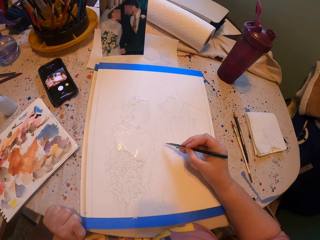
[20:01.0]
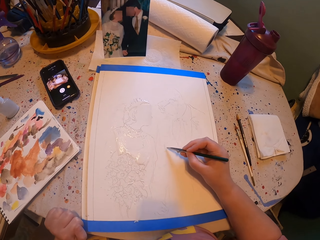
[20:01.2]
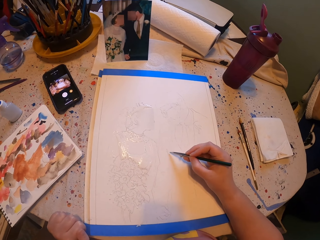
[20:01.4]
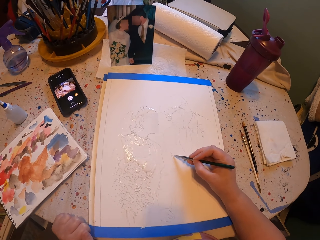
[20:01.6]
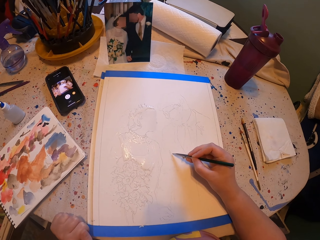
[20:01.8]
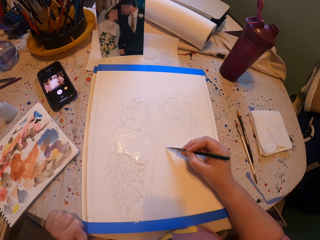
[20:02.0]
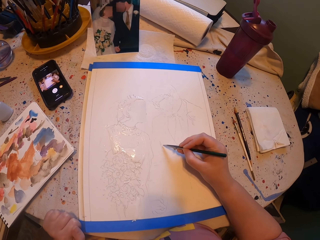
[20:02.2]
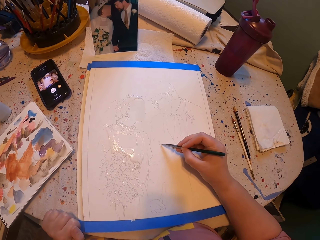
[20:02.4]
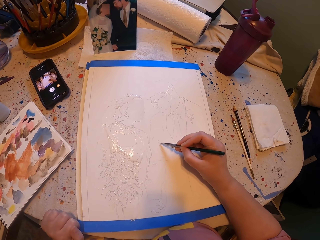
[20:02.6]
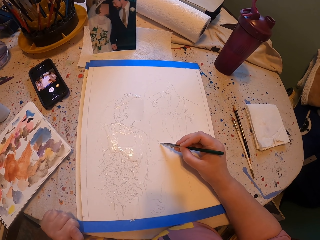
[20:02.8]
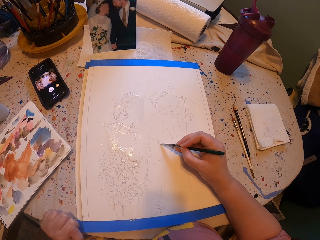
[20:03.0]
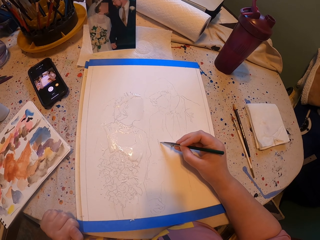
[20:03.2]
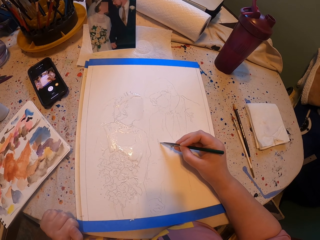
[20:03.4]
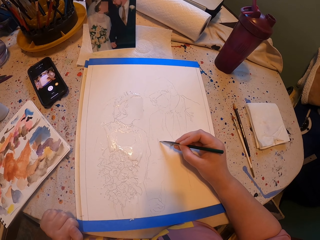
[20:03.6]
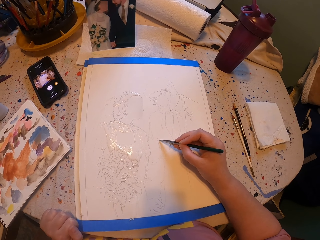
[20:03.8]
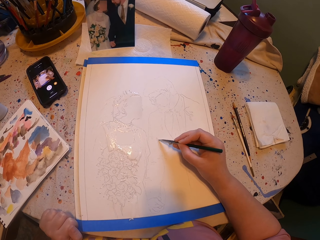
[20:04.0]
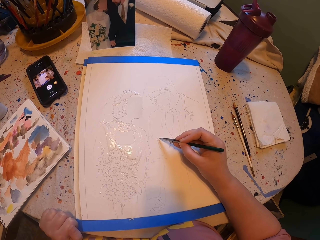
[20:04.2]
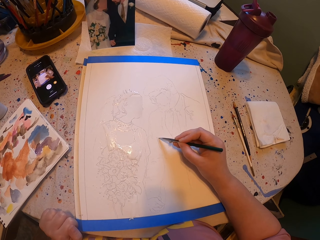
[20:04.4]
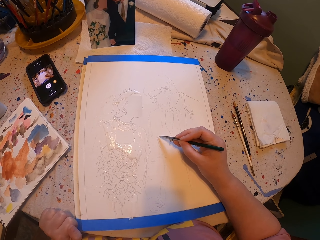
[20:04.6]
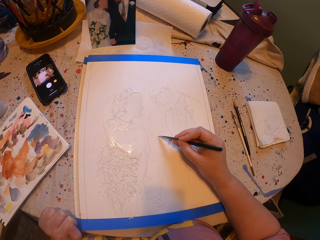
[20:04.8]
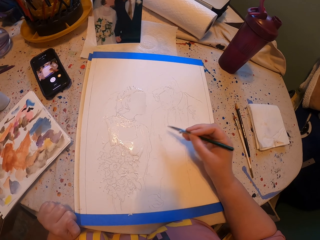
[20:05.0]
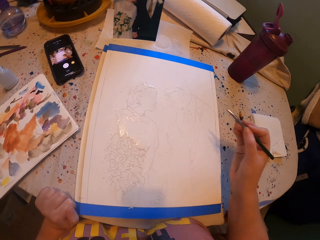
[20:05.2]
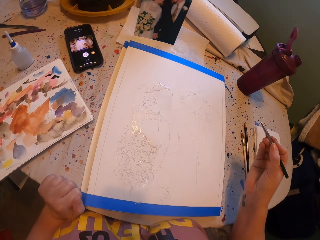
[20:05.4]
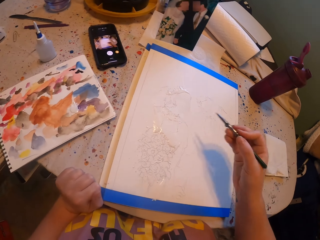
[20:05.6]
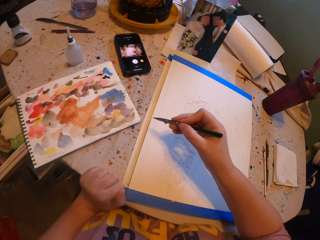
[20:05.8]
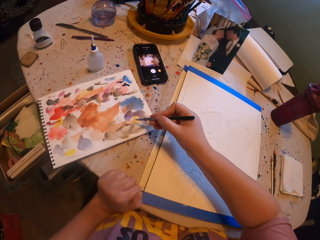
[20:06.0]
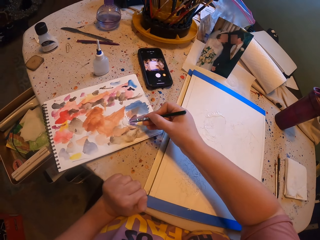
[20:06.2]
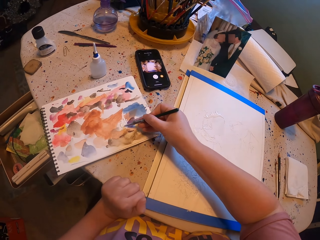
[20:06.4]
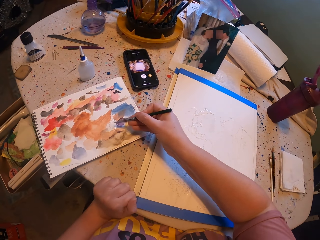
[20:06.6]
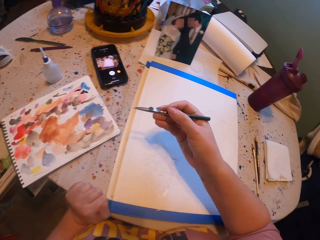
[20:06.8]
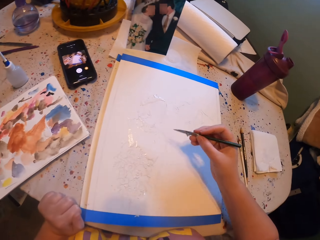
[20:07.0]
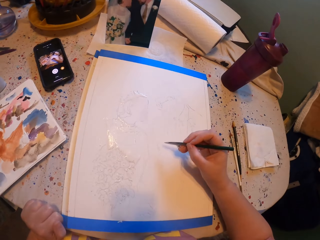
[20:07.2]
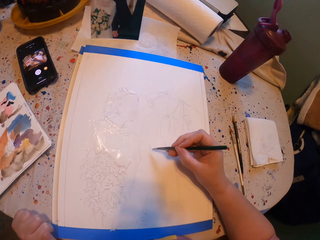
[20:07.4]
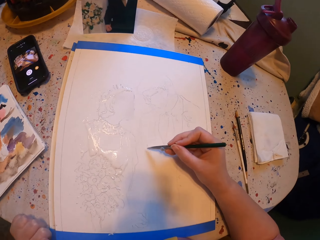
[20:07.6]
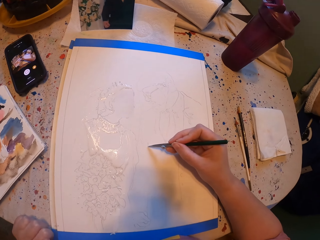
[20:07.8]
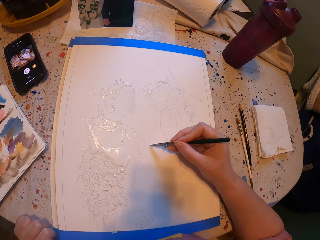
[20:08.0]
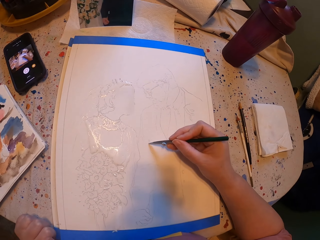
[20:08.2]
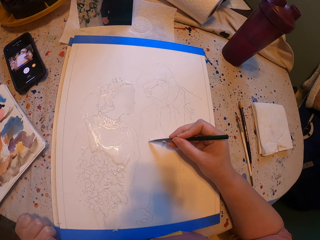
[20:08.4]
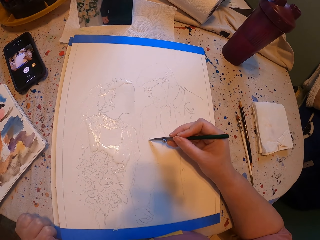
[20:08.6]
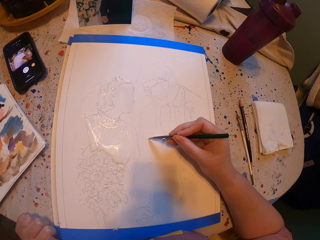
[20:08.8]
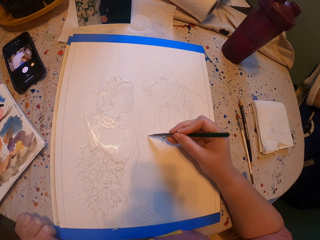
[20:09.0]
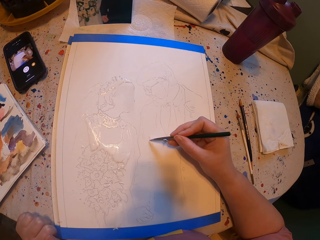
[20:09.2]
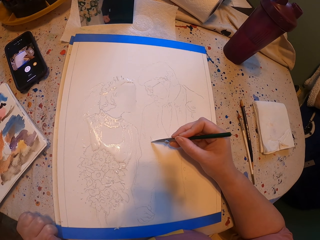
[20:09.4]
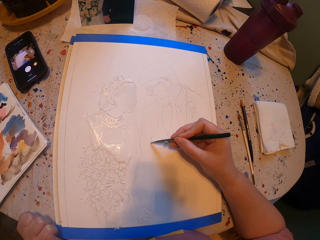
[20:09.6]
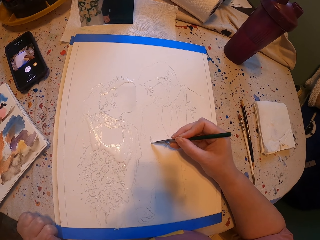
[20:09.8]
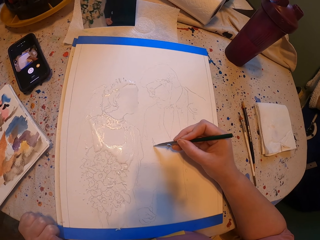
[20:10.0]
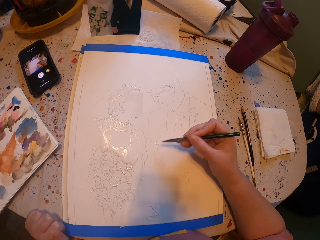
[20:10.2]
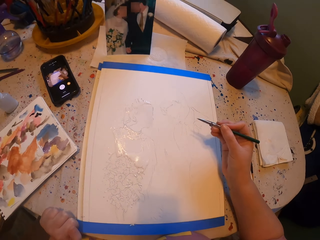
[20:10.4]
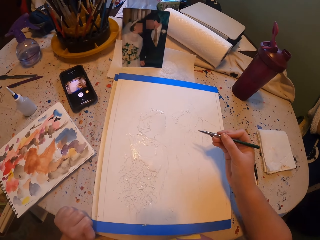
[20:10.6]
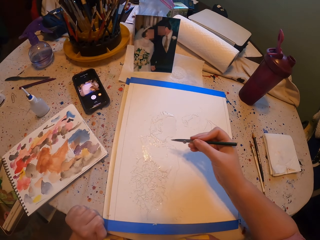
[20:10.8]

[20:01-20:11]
The camera wearer paints a picture with the pen brush on the paper. They rub the pen brush on the ink paper. They dip the paintpen into the paint. They paint a picture with the pen brush on the paper.

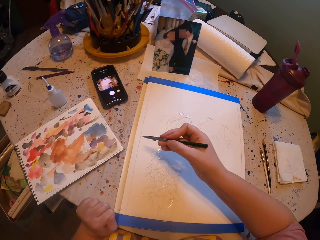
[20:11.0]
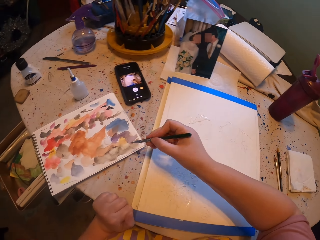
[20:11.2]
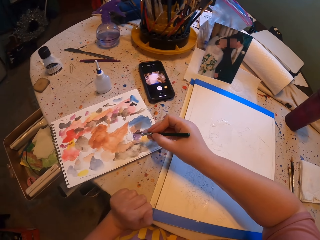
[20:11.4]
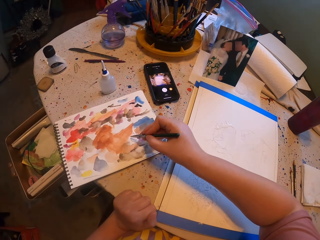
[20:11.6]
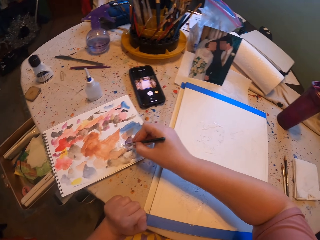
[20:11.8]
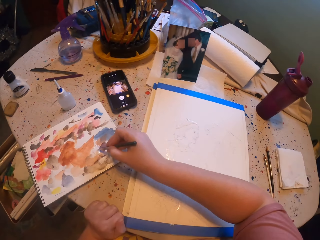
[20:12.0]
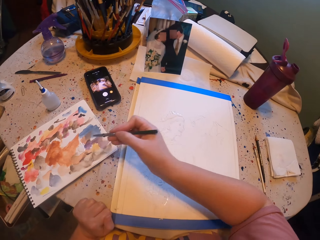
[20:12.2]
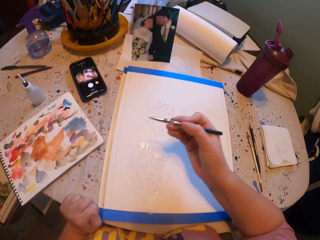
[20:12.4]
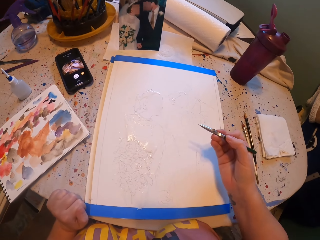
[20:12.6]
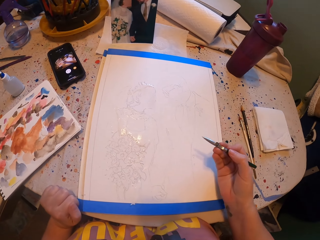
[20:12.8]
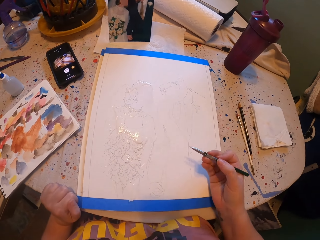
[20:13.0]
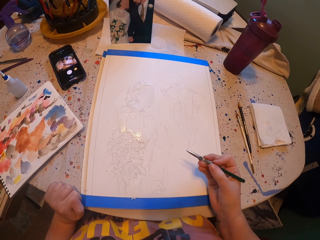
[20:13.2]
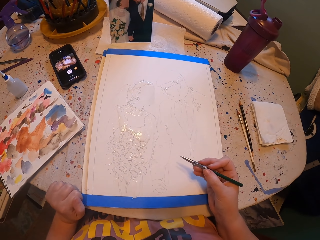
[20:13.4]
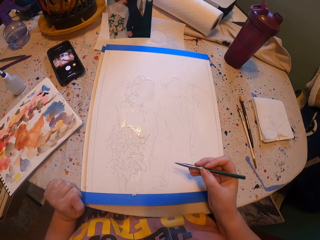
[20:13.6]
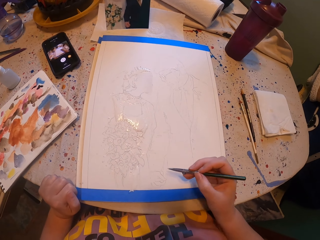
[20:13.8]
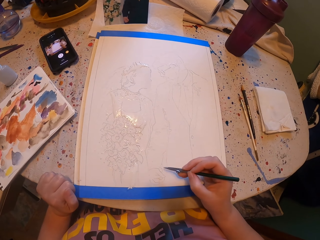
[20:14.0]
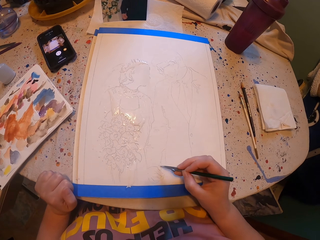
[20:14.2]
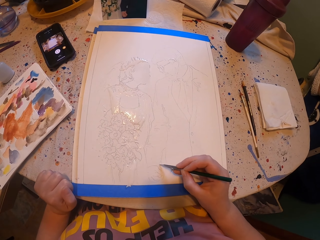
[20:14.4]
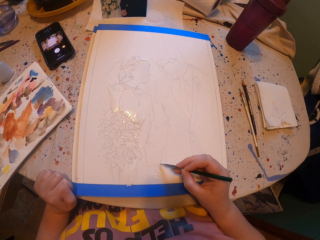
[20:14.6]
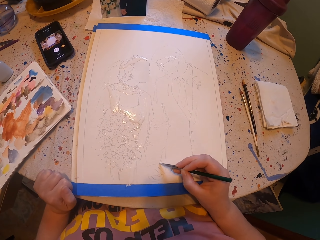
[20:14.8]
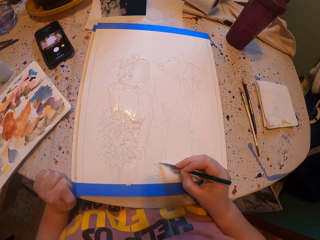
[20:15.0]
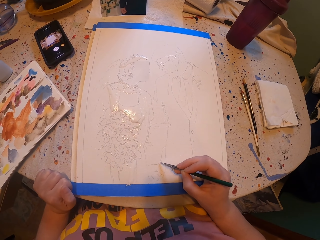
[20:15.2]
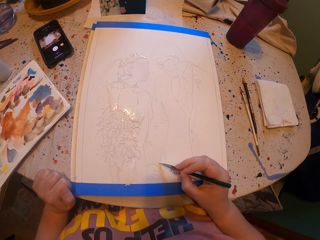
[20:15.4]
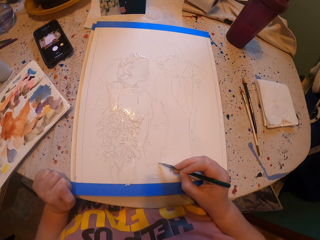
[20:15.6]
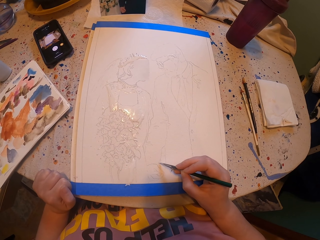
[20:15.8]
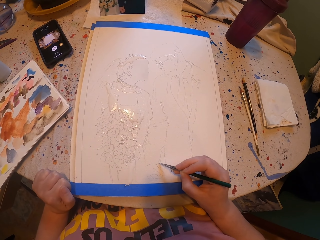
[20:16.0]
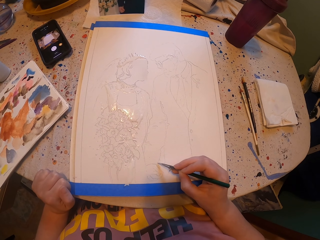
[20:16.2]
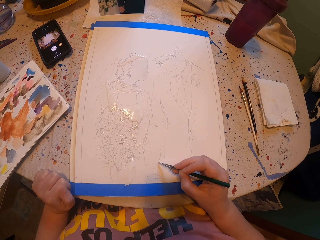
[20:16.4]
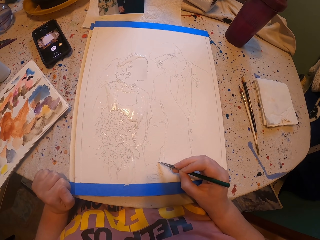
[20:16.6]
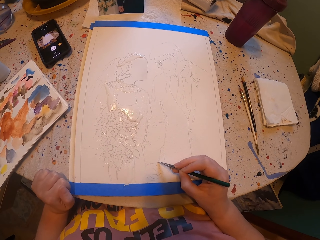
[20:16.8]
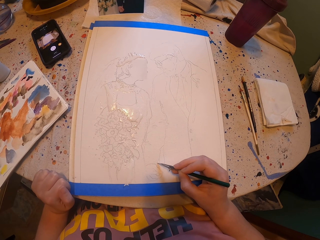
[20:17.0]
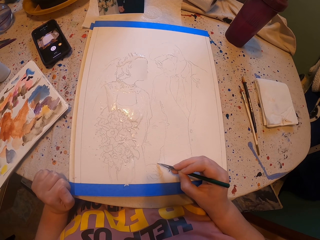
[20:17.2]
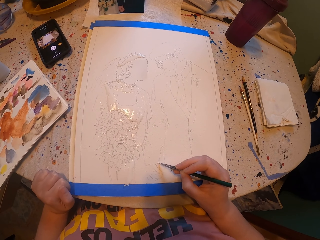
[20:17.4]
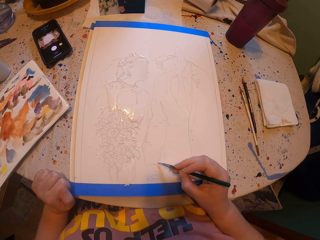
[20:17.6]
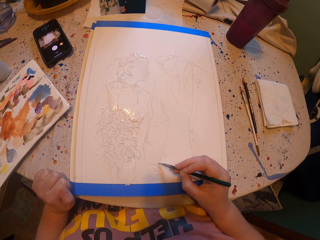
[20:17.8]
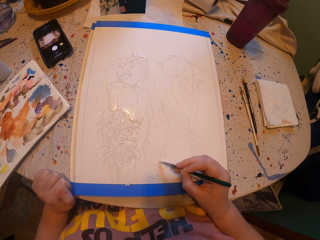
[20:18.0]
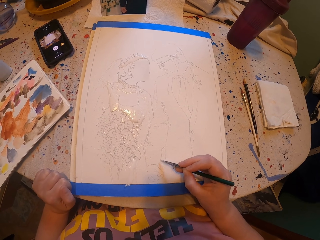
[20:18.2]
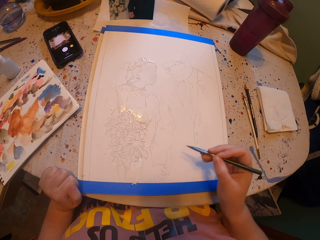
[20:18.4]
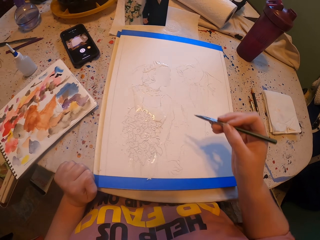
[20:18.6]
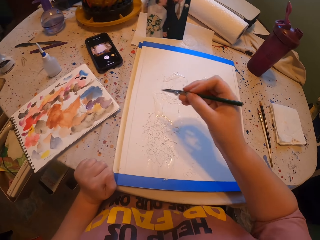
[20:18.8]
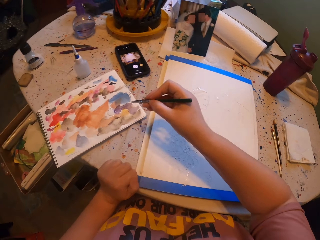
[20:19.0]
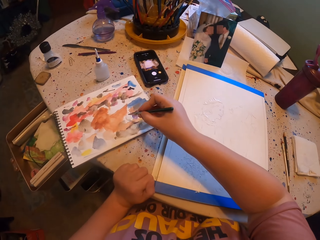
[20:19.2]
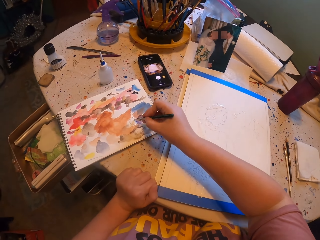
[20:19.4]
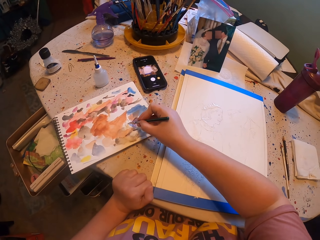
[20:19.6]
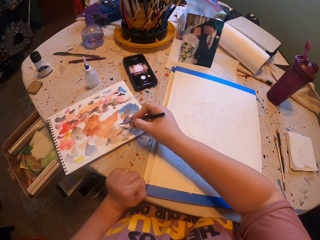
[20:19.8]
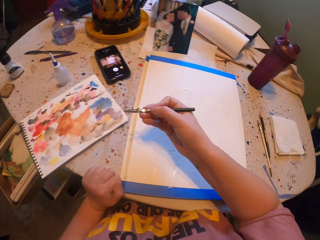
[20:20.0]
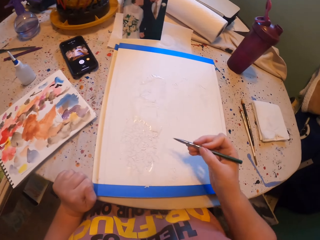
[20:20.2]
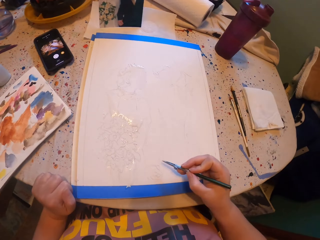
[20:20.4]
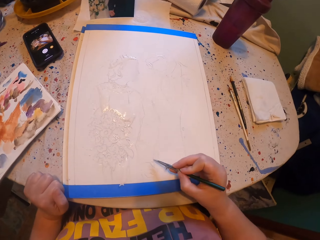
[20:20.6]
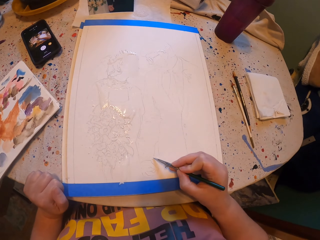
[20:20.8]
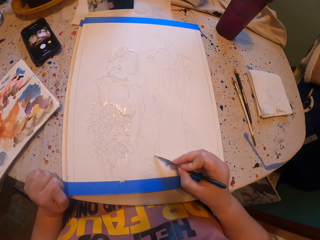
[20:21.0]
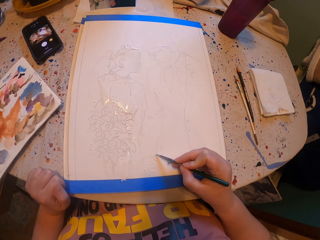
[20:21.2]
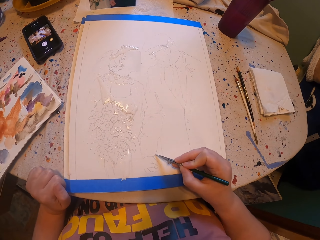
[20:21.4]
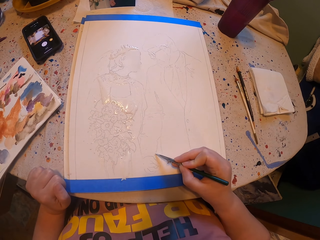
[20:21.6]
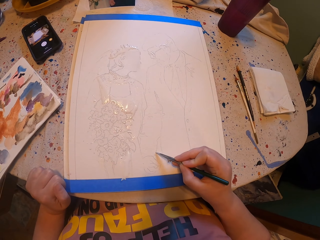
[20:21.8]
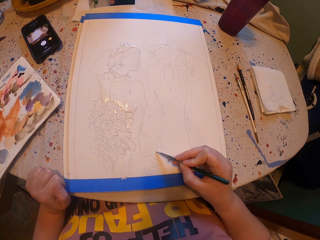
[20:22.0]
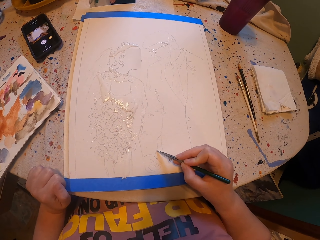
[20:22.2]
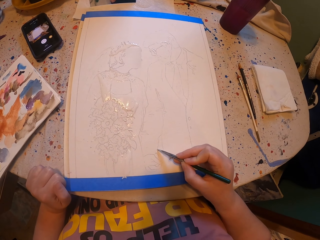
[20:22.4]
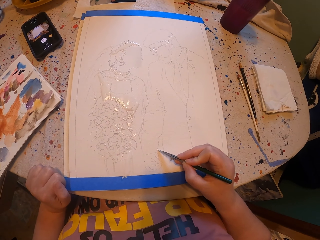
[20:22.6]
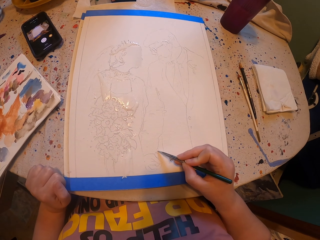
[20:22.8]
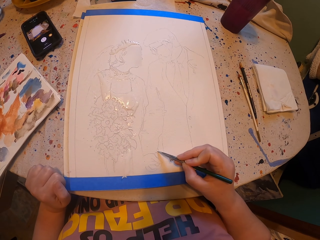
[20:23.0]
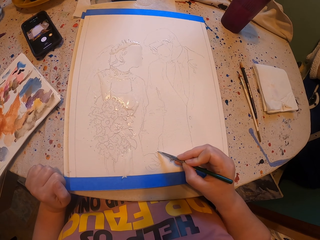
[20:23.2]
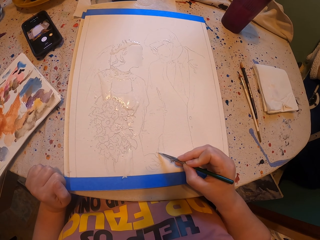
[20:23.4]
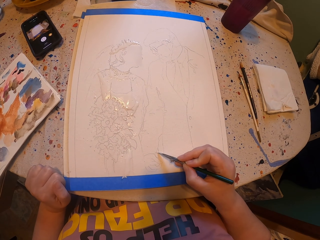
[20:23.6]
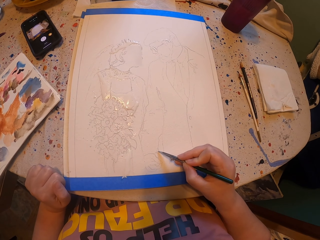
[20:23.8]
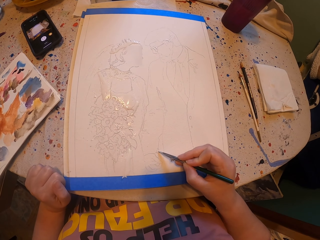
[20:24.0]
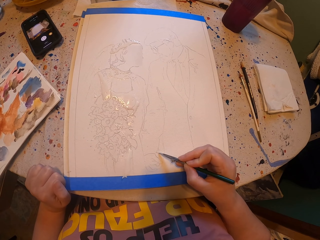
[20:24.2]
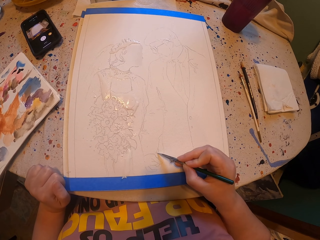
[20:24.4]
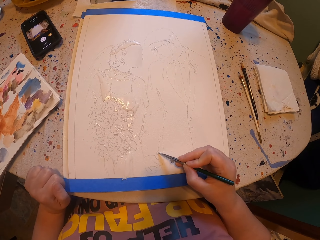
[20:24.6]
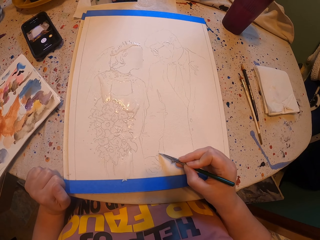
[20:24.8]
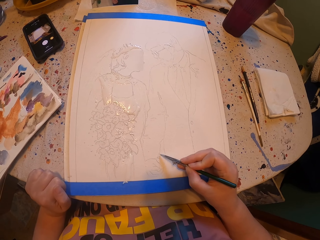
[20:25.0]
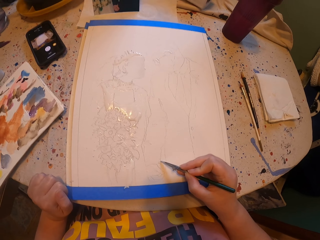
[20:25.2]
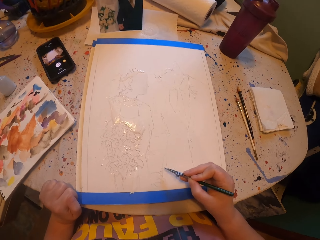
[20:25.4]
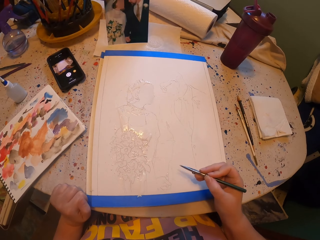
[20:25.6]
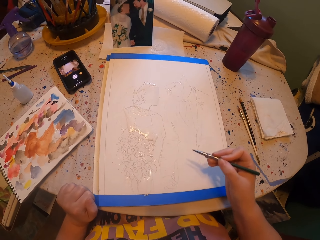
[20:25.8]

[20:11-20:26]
The camera wearer rubs the pen brush on the ink paper. They dip the paintpen into the paint. They paint a picture with the pen brush on the paper. They rub the pen brush on the ink paper. They dip the paintpen into the paint. They paint a picture with the pen brush on the paper.
